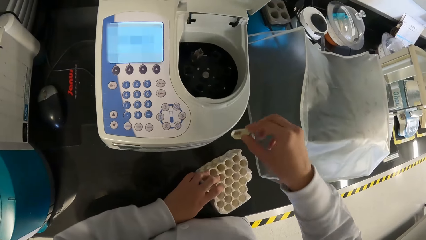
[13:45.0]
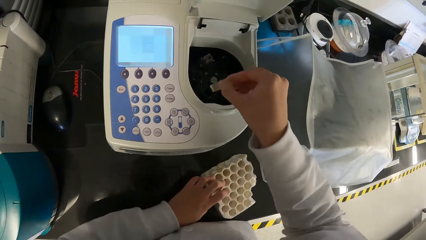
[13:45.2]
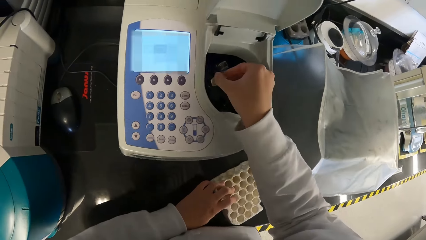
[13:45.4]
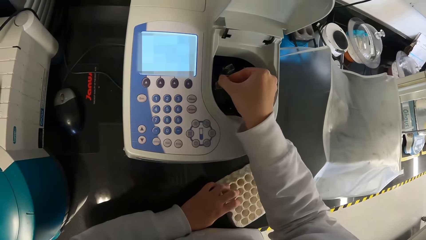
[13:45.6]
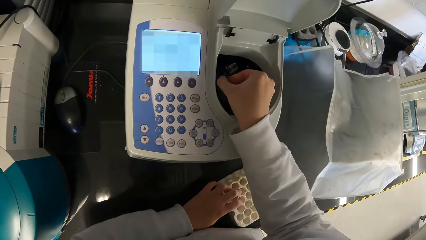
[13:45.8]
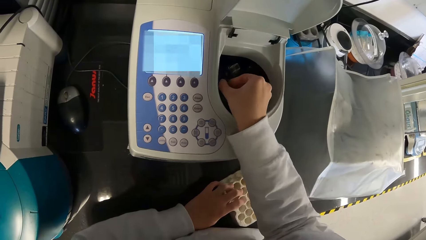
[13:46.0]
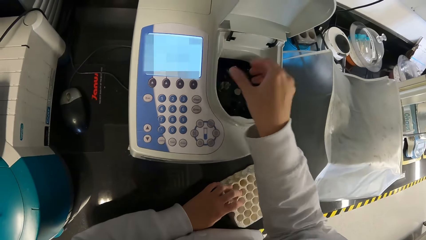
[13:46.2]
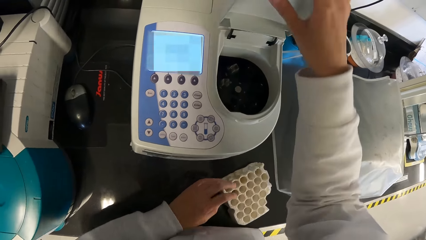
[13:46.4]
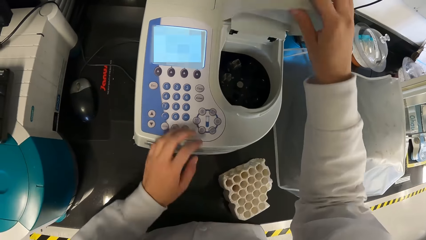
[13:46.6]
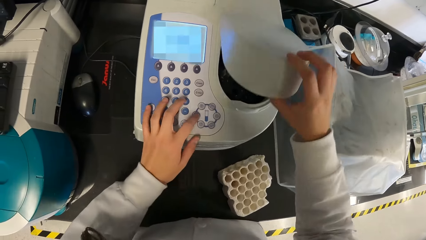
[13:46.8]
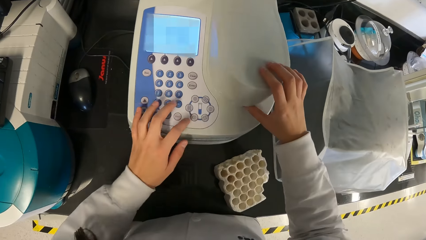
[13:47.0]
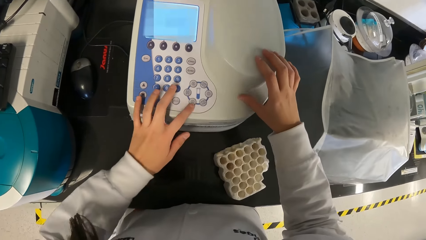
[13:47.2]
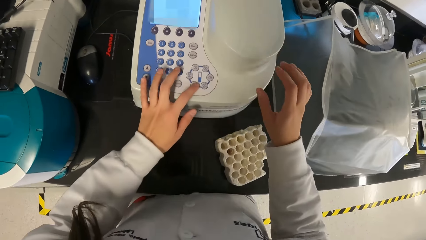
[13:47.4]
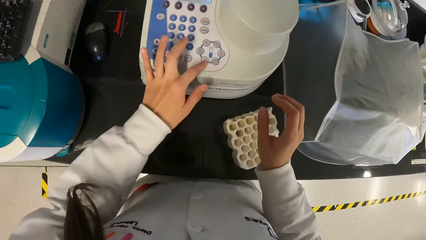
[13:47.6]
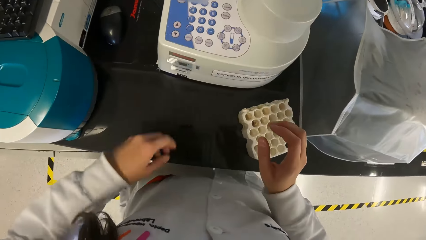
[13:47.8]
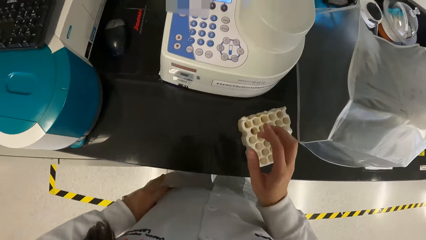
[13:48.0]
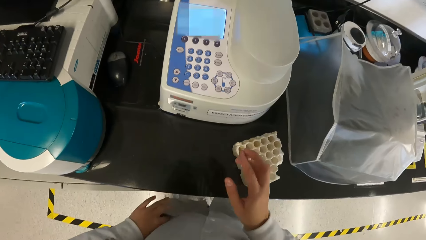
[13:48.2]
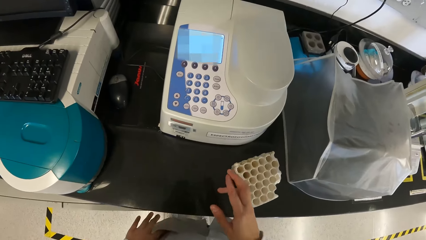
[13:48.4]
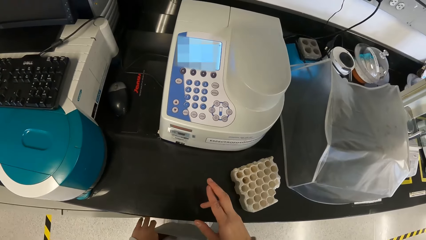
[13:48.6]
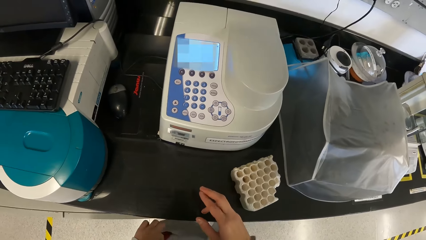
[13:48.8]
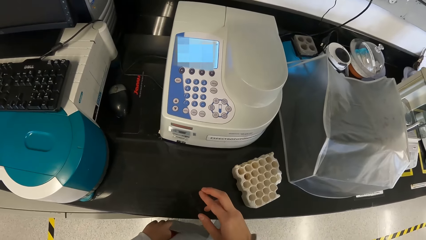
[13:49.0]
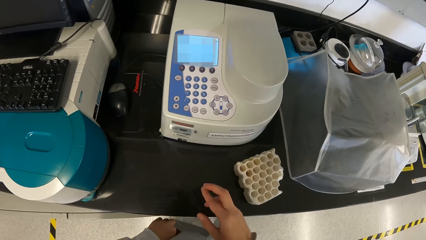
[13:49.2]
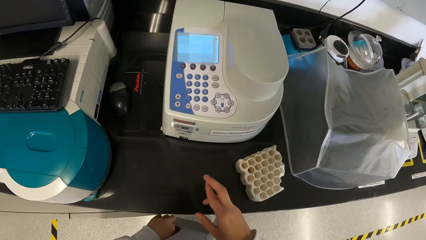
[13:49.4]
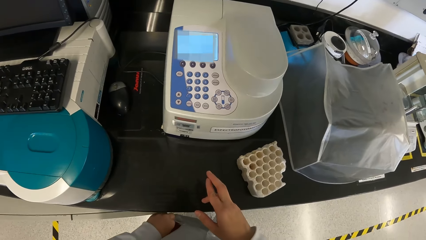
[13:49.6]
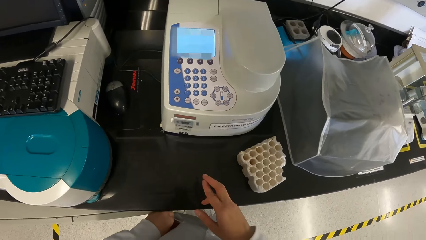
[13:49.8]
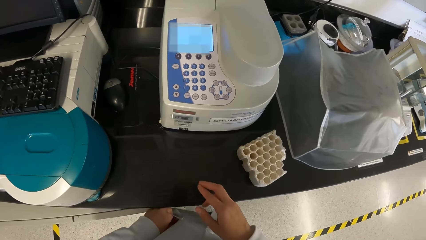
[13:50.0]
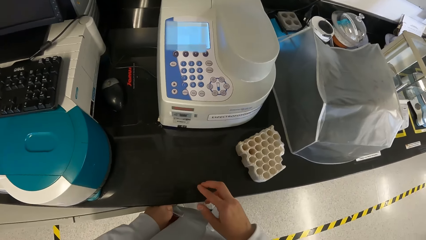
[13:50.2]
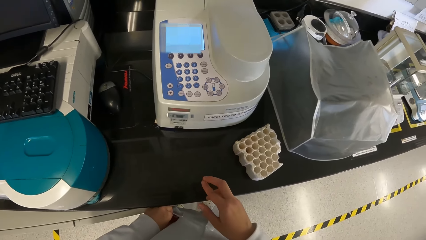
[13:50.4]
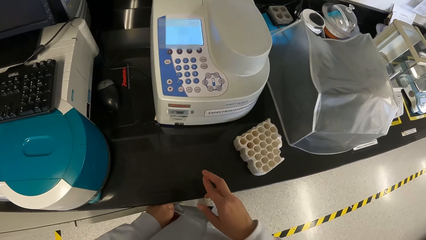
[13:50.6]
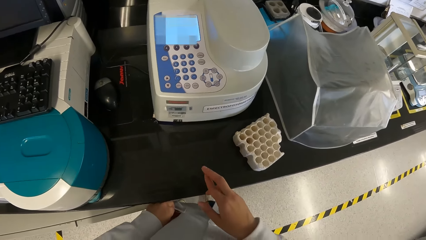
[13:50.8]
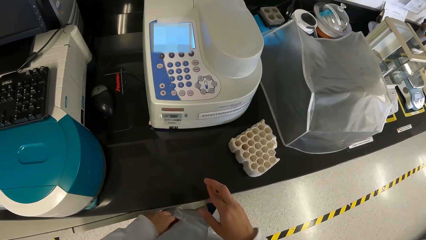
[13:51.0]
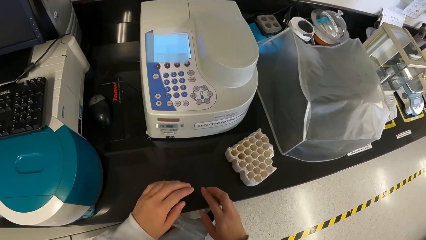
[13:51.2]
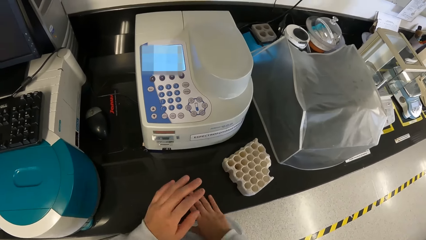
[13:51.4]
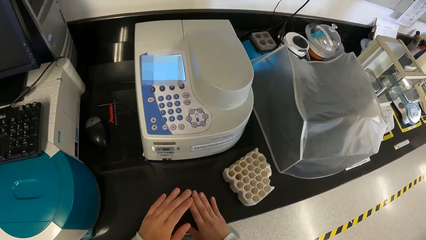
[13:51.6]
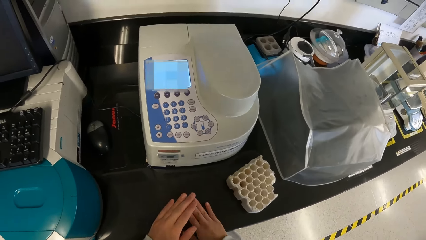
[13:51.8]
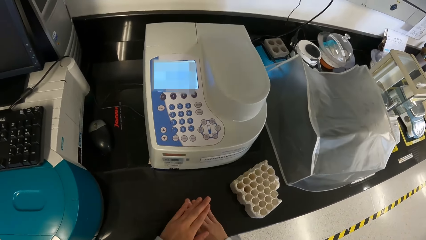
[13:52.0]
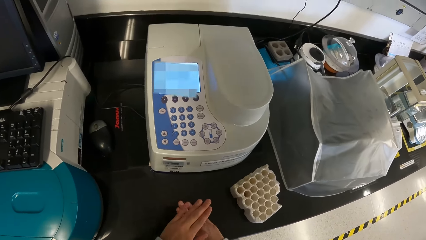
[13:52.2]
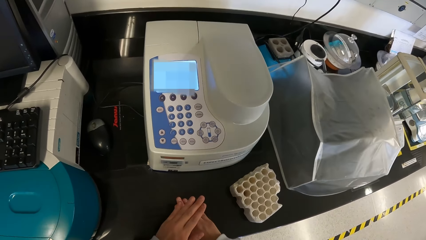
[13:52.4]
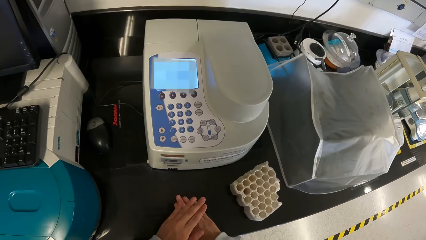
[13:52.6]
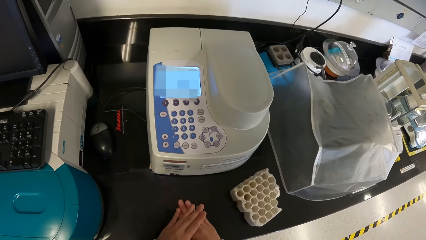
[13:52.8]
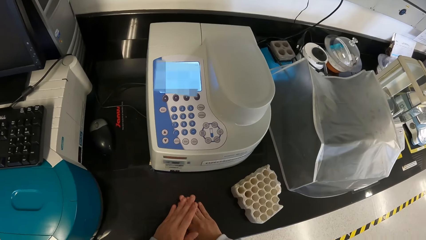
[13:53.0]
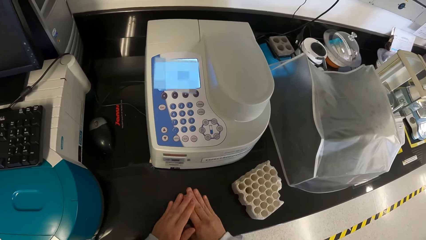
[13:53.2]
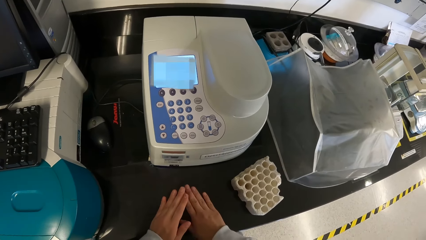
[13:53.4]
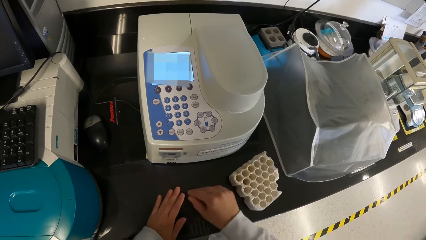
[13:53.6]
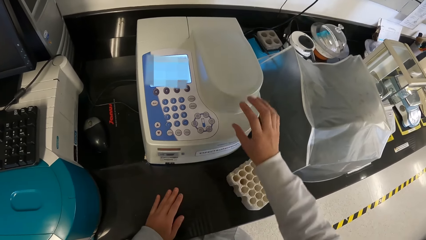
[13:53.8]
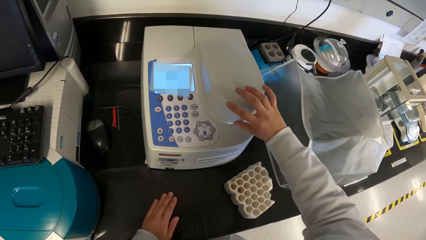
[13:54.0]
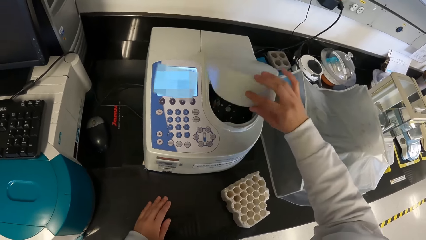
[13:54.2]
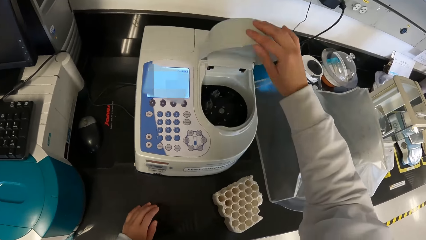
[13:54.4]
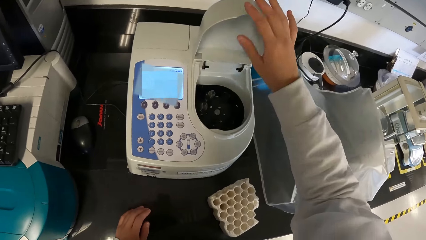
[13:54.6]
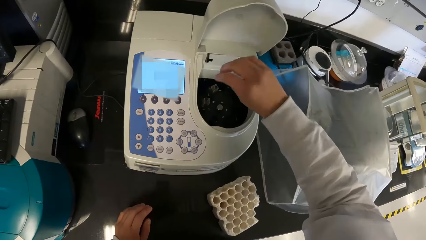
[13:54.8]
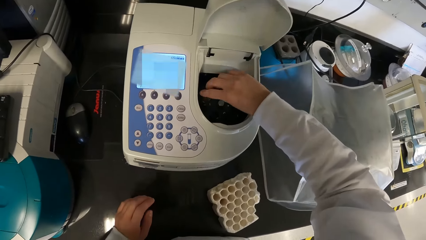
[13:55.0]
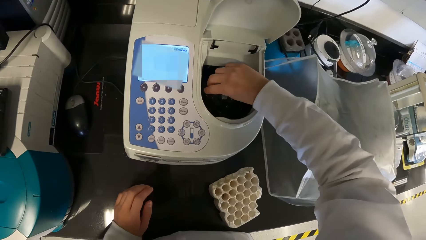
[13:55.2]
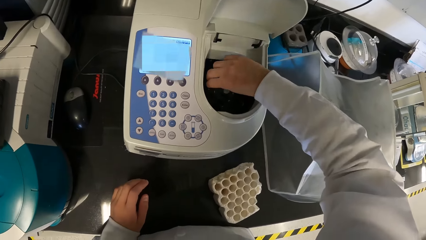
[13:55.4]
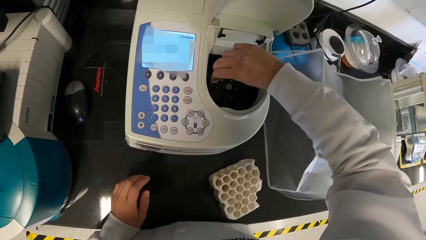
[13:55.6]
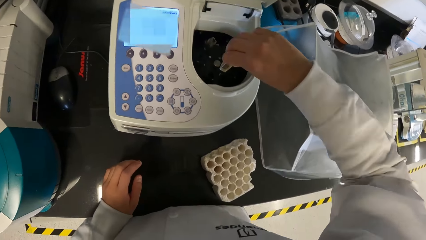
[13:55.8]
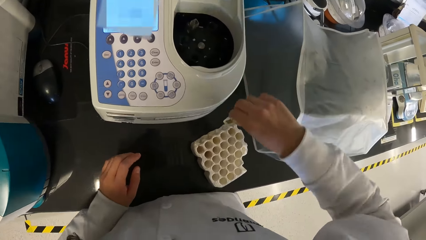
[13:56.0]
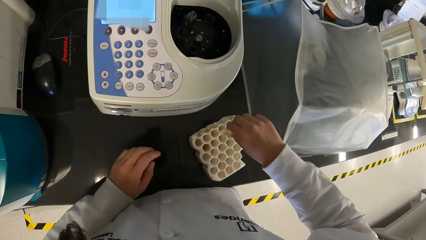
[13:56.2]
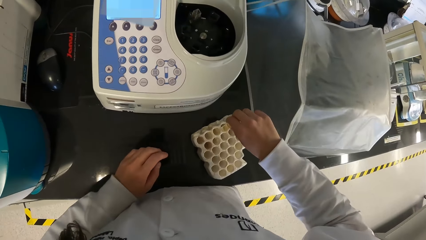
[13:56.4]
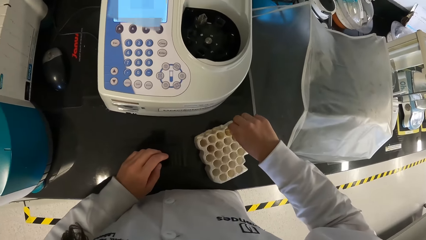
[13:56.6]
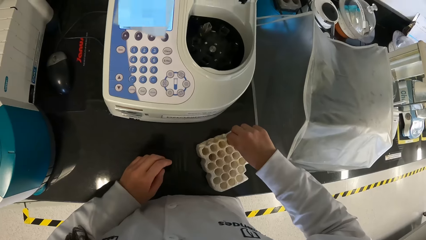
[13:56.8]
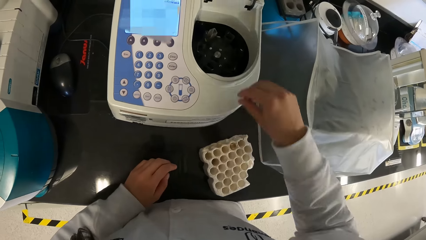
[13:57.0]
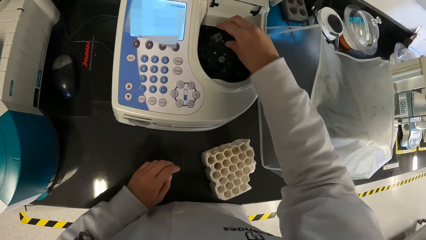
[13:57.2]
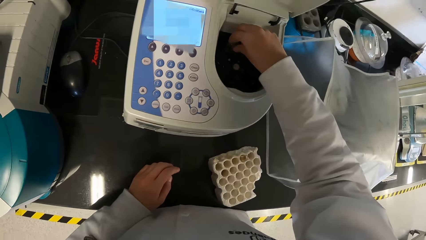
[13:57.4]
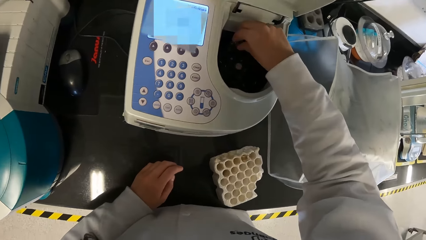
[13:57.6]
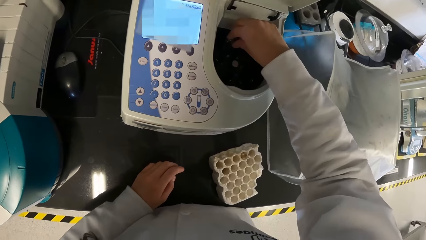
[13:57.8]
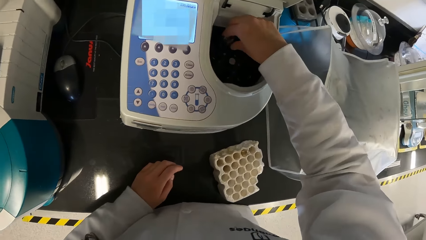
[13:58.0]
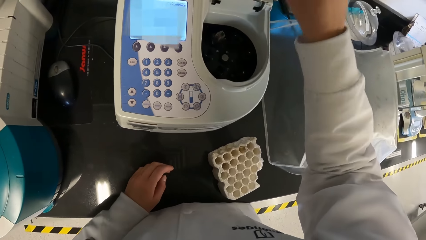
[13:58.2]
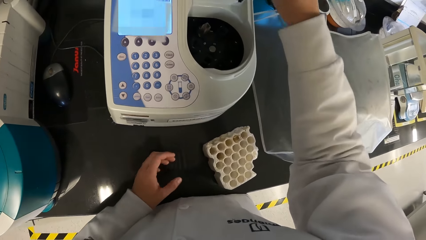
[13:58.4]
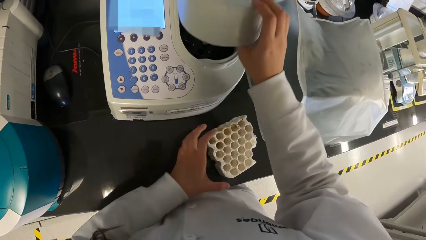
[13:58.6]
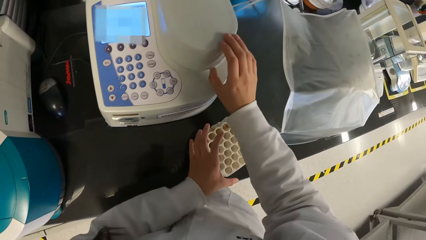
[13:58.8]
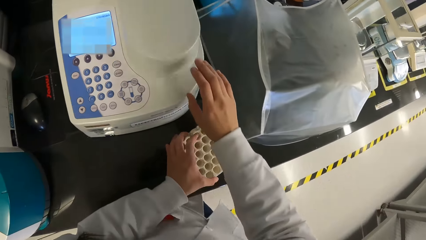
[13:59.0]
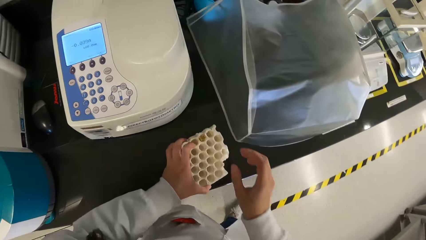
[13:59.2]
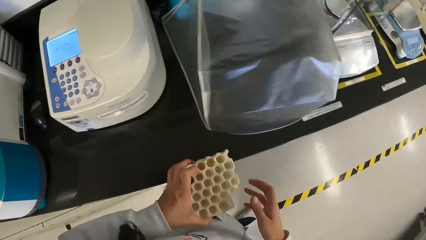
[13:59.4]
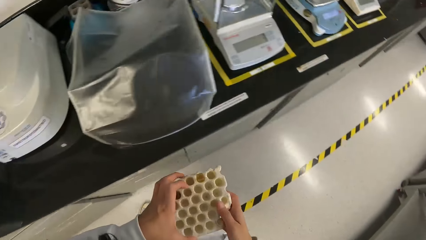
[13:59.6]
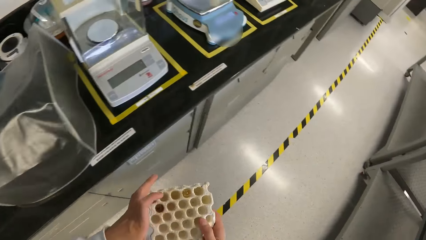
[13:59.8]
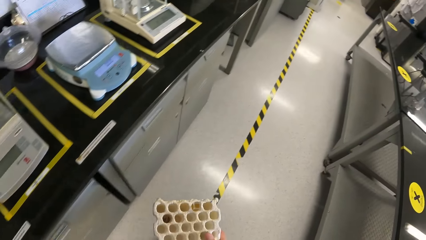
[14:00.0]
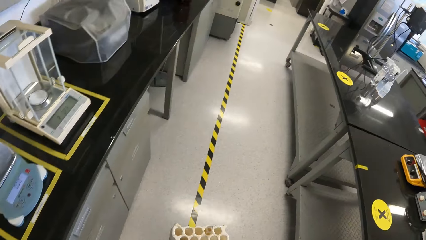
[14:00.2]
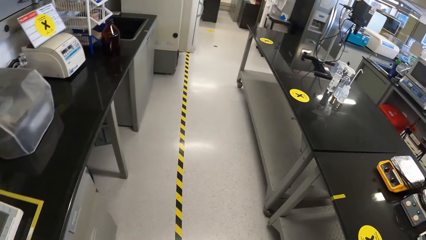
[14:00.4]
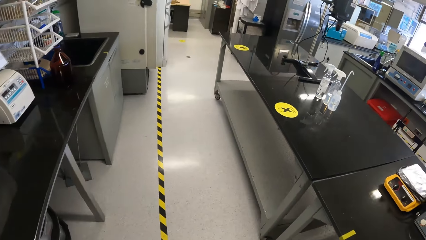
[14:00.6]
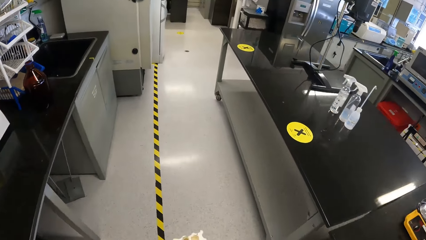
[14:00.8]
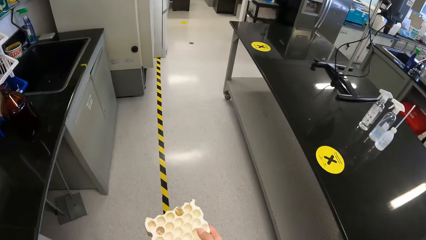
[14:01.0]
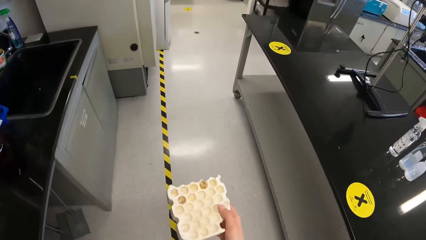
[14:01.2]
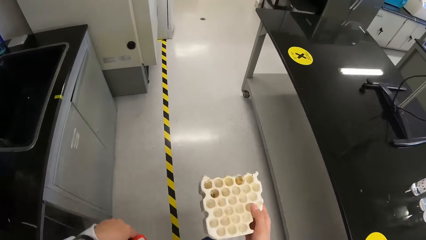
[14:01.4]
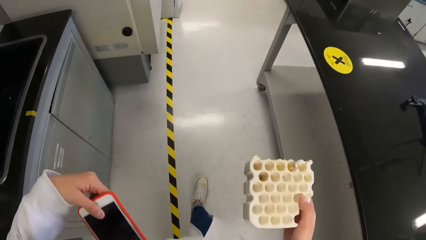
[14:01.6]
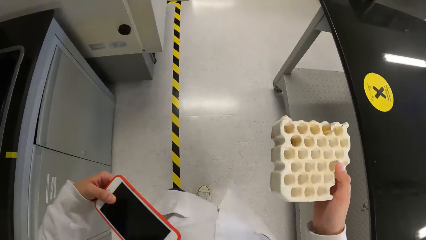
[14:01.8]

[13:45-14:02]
The camera wearer picks a test tube from the tube rack on the workbench with her right hand. She closes the sample room of the spectrophotometer or centrifuge with her right hand. She dips her left hand in a pocket of her lab coat. She operates the spectrophotometer on the slab with her left hand. She stares at the centrifuge. She opens the sample room of the spectrophotometer with her right hand. She transfers the sample cup from the spectrophotometer to the vial stand with her right hand. She touches a sample in the spectrophotometer with her right hand. She closes the sample room of the spectrophotometer with her right hand. She picks the vial stand from the slab with her left hand. She moves around. She transfers the vial stand from her left hand to her right hand. She picks a phone from her lab coat pocket with her left hand.
